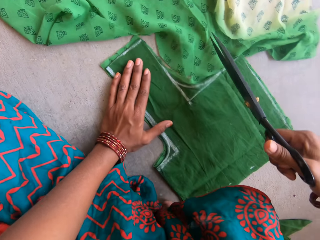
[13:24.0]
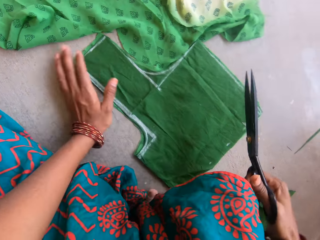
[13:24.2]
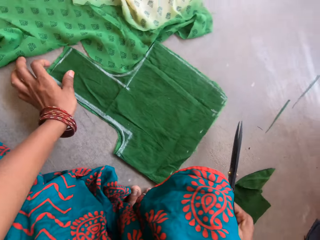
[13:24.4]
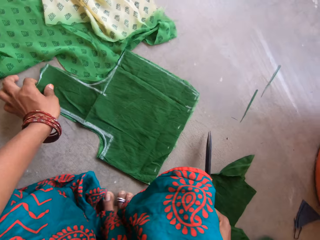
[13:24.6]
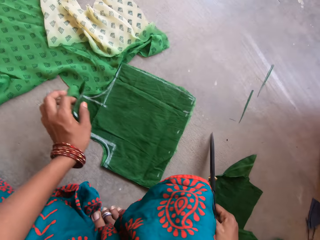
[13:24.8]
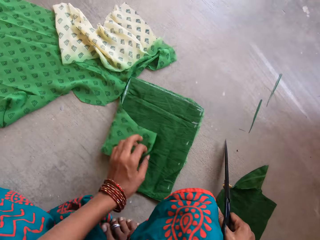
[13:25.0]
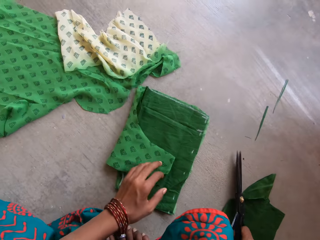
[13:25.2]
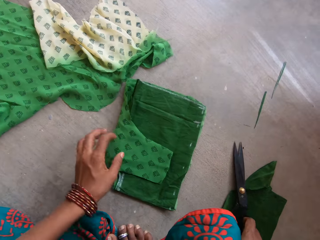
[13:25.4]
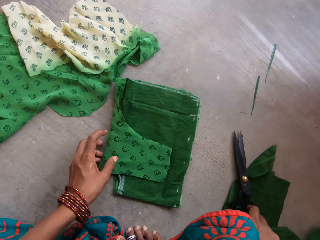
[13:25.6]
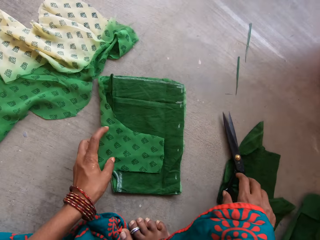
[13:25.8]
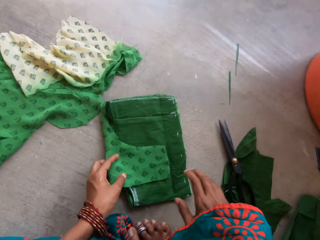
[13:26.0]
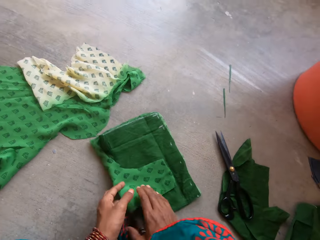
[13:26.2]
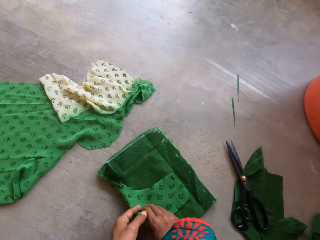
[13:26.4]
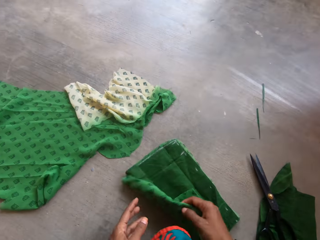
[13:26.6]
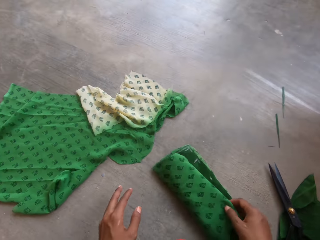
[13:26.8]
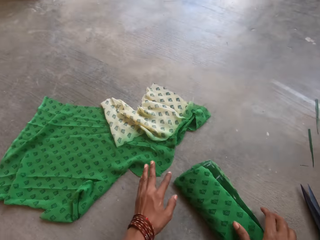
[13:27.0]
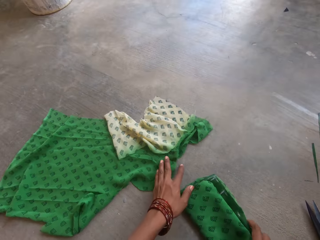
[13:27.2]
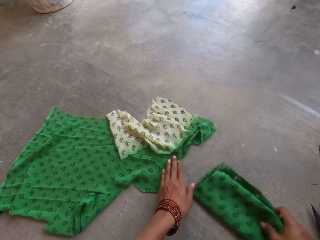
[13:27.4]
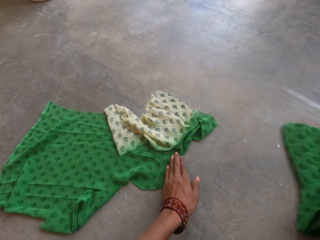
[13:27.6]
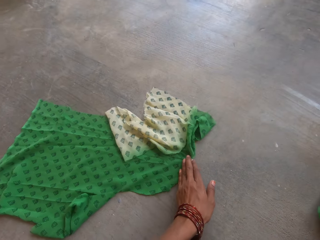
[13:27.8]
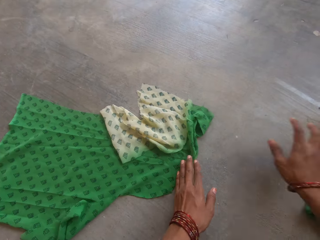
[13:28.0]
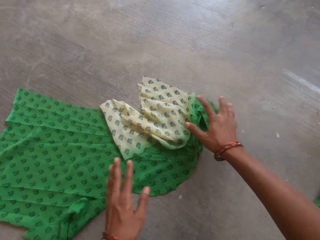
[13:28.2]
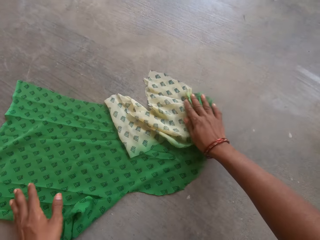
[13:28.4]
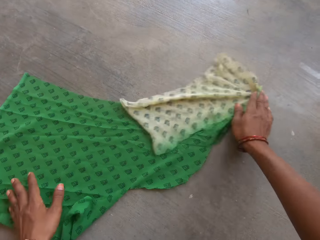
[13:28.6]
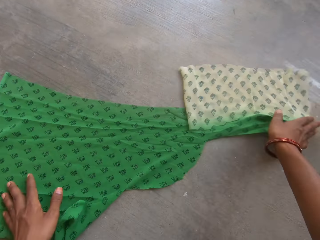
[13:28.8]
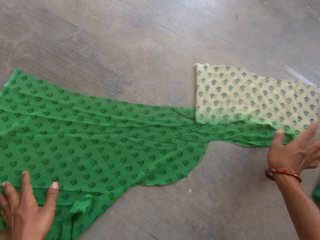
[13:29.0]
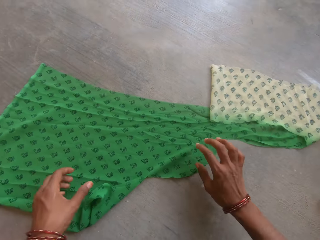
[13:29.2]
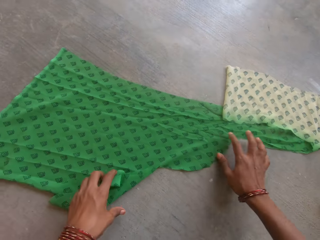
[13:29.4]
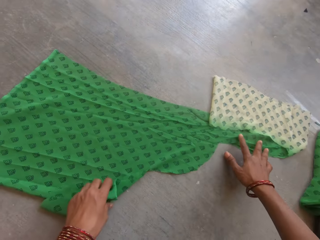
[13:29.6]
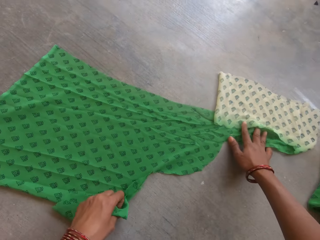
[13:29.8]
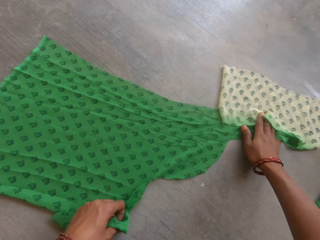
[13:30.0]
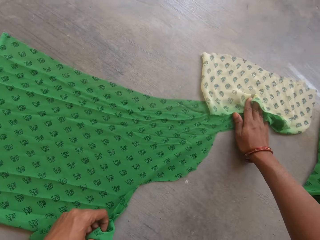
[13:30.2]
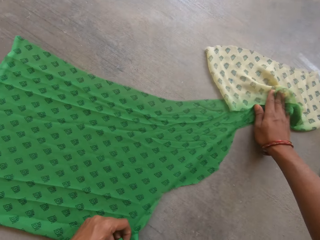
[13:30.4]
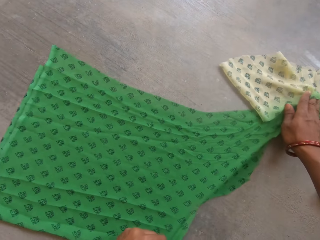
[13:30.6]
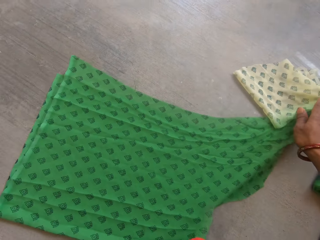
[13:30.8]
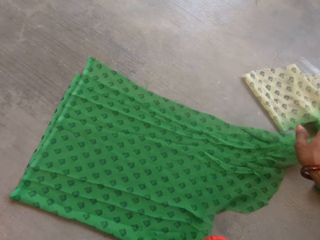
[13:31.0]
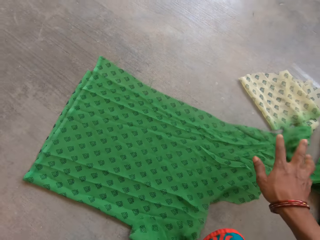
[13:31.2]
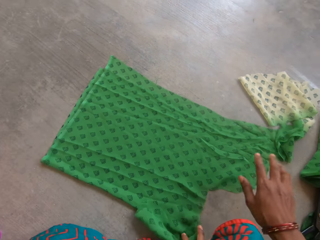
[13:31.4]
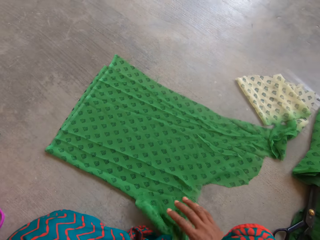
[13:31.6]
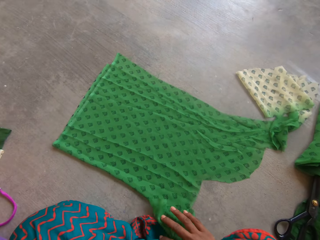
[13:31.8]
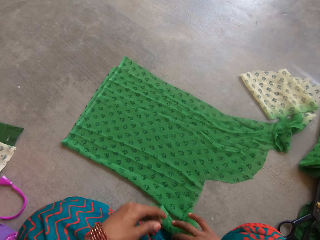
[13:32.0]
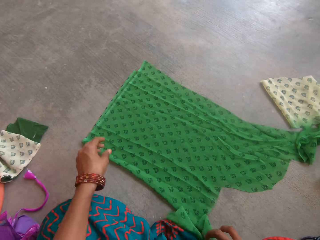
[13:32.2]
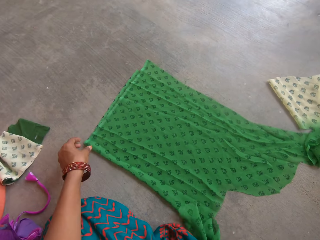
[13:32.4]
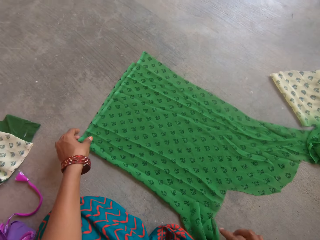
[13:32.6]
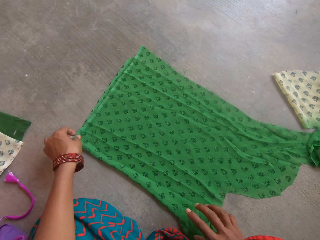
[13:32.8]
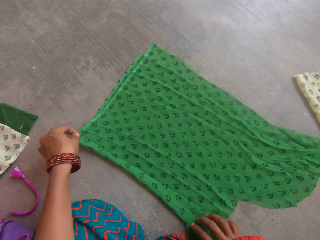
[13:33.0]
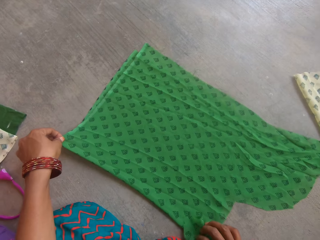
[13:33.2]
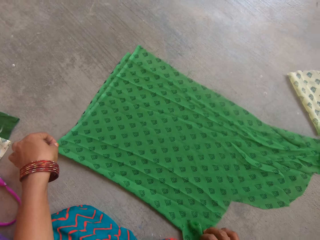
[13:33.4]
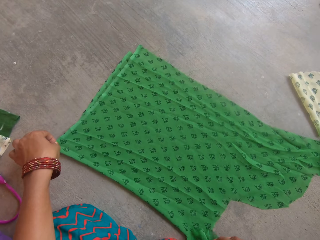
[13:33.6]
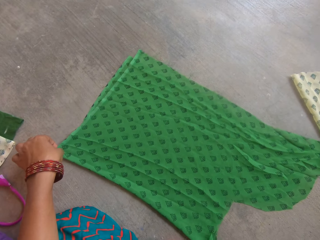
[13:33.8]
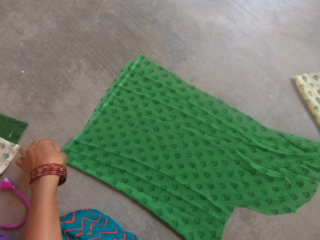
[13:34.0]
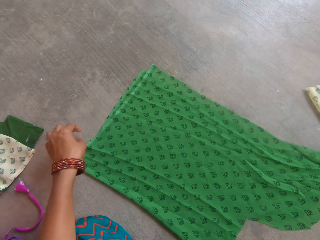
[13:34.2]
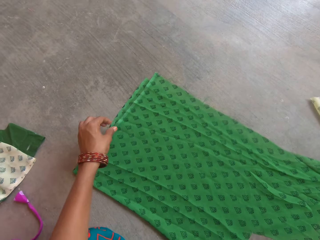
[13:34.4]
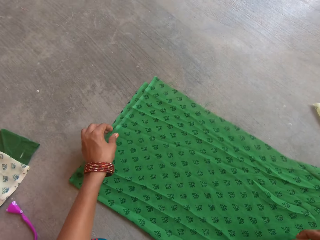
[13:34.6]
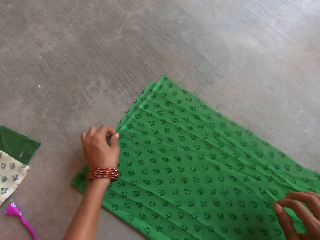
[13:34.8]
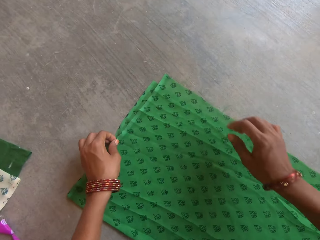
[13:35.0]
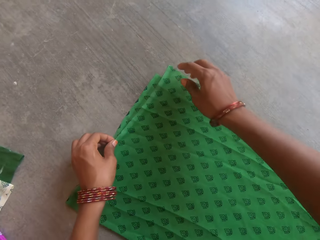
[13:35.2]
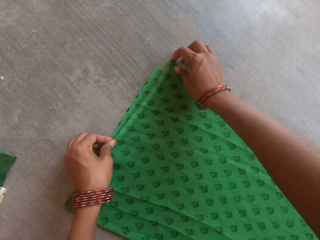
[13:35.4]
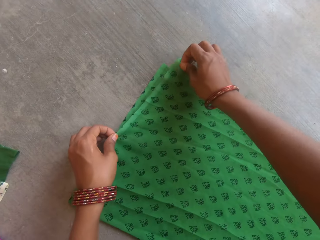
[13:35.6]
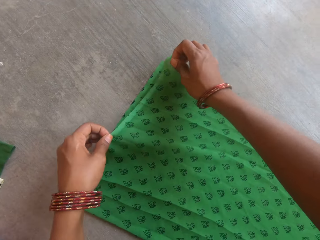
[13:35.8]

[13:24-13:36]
The camera wearer folds the first piece of fabric and the cut-out portion of the second piece of fabric together with her left hand. She drops the pair of scissors on the floor with her right hand. She holds the pieces of clothes on the floor. She folds the first piece of fabric and the cut-out portion of the second piece of fabric together on the floor with her right hand. She moves the folded pieces of fabric on the floor with her right hand. She adjusts the second piece of fabric on the floor with her hands. She holds the piece of cloth on the floor.

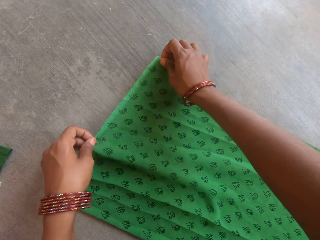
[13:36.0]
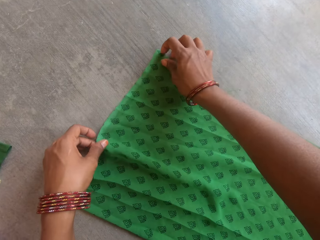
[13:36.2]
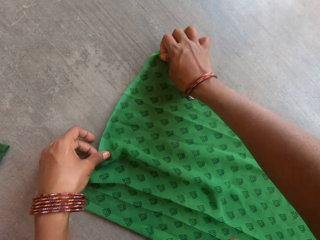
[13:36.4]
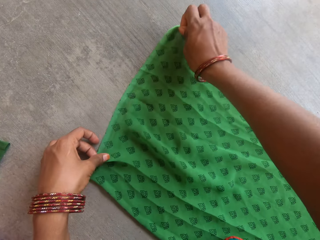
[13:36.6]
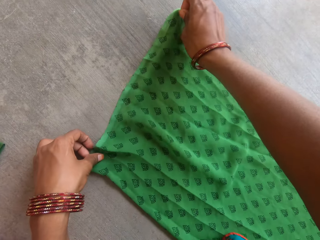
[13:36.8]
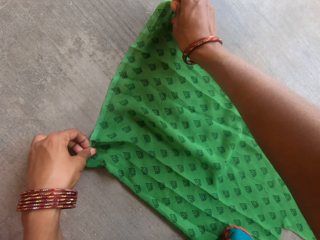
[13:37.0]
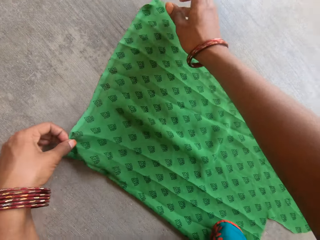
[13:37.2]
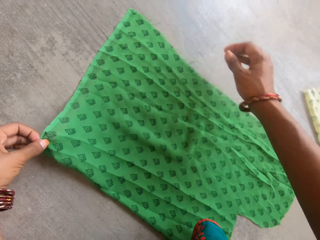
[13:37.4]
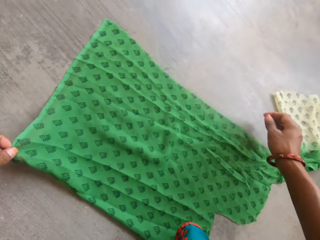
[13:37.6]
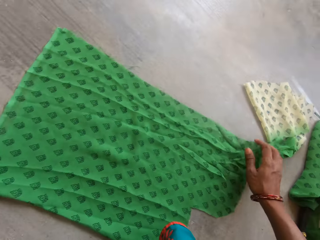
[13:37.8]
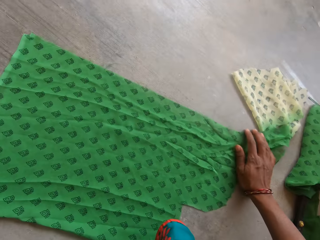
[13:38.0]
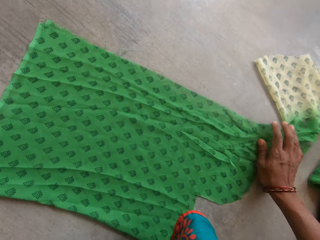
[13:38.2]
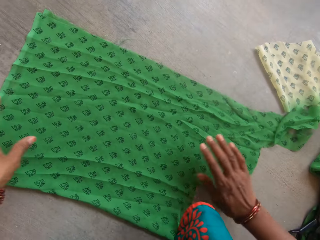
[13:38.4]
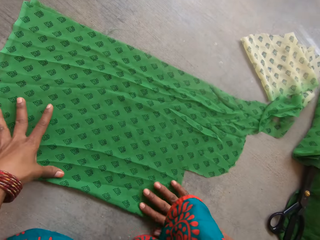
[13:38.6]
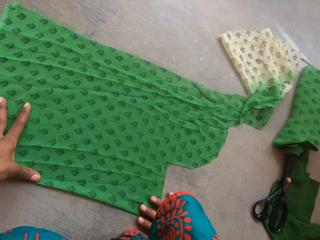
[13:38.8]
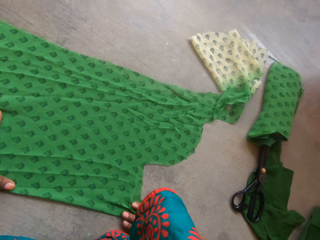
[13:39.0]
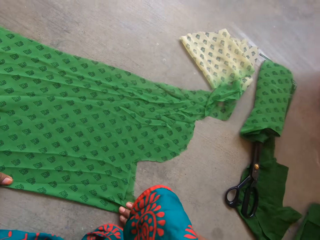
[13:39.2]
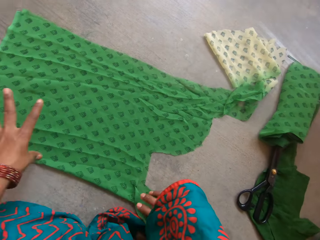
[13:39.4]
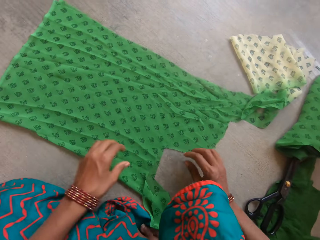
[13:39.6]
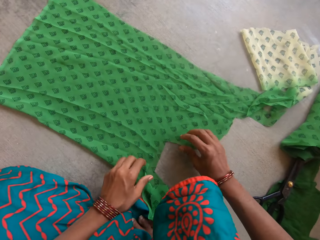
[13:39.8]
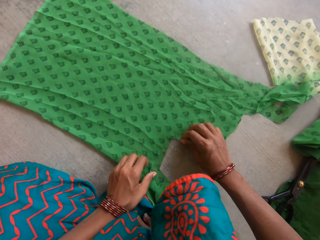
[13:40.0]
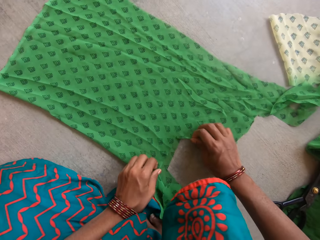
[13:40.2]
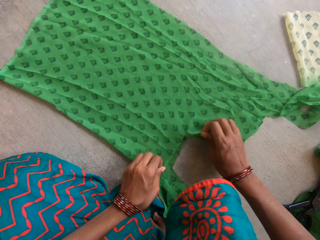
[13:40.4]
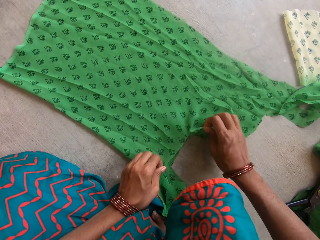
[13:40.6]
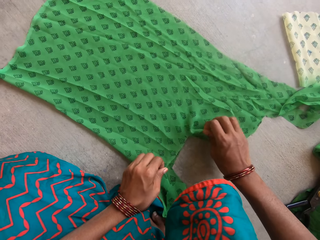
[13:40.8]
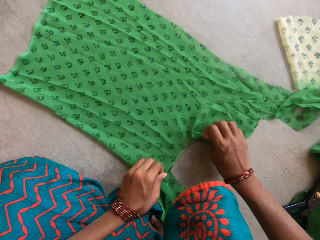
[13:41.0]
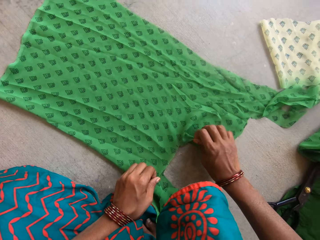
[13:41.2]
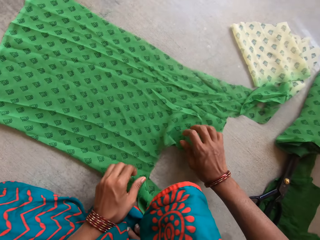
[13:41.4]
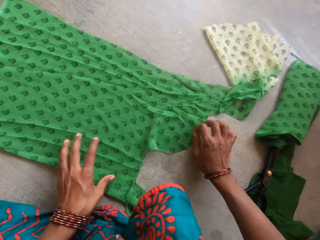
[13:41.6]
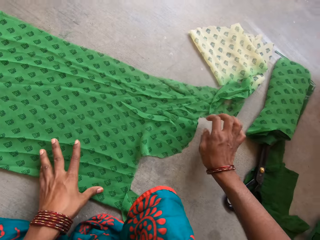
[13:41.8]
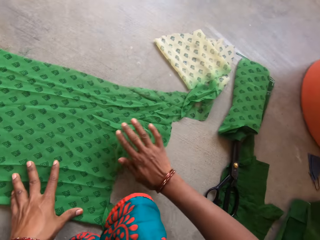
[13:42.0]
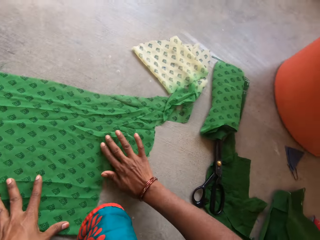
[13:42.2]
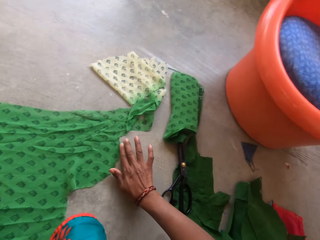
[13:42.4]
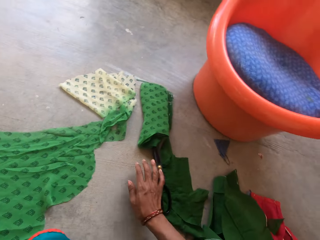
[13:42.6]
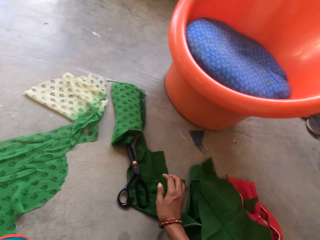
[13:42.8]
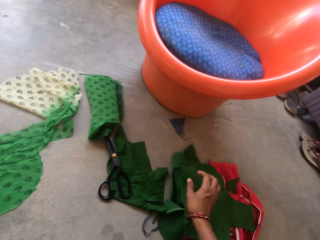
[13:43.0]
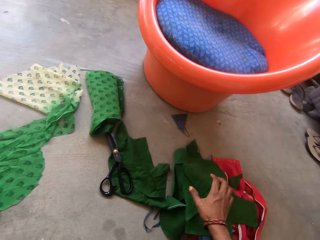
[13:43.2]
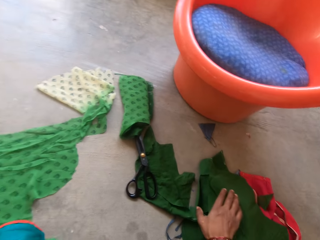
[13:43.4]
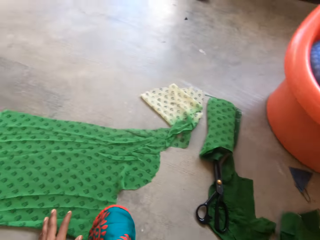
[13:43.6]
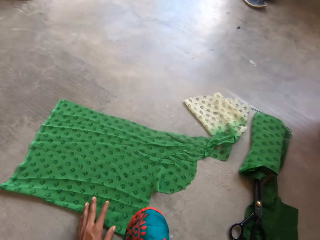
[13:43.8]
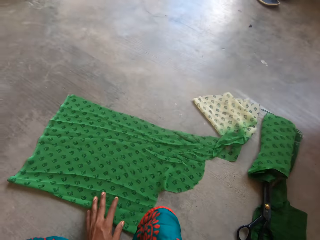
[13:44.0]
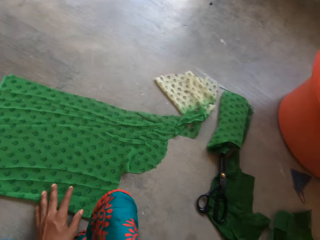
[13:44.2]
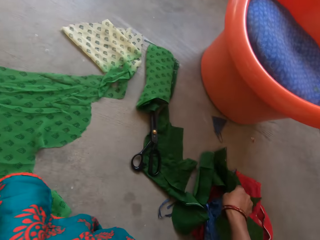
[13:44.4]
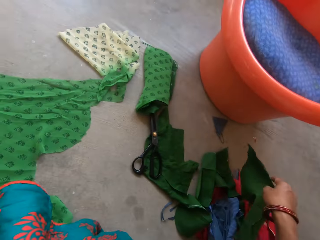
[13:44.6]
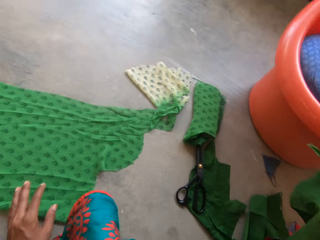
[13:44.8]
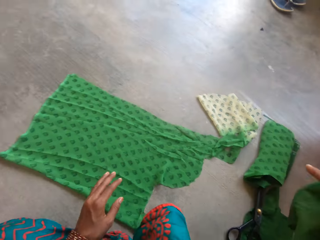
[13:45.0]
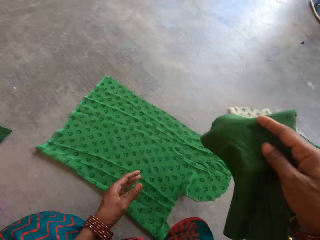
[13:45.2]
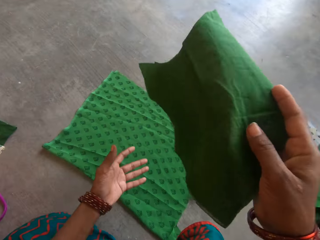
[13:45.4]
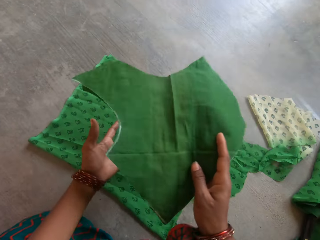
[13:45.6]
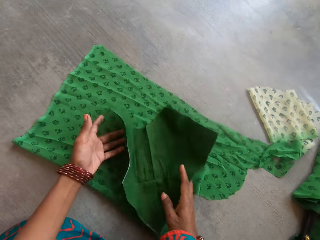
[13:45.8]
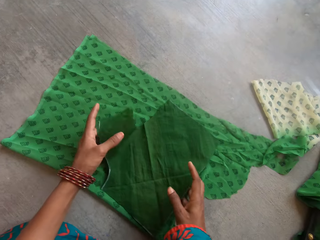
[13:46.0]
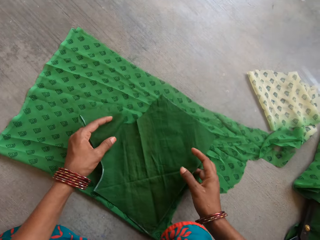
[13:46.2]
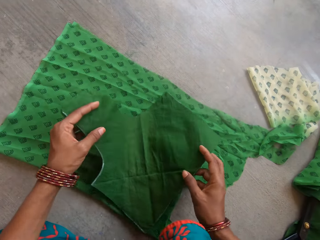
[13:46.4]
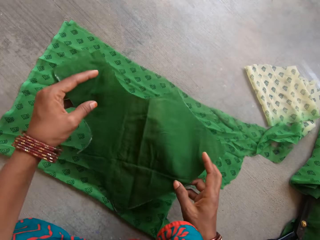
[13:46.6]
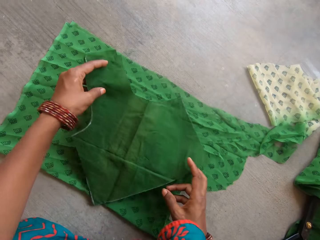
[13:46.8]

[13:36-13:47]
The camera wearer picks a fourth piece of fabric on the floor with her right hand. She places the fabric pattern on the piece of fabric. She puts the piece of cloth on the floor.
